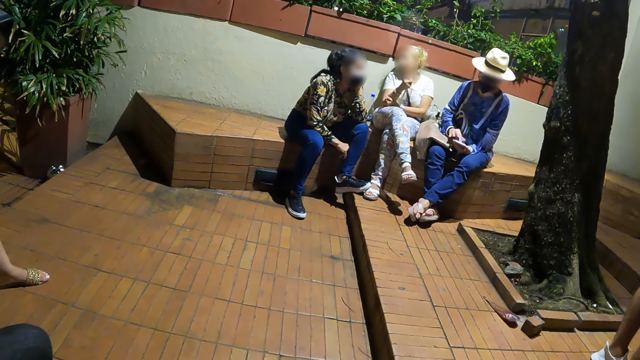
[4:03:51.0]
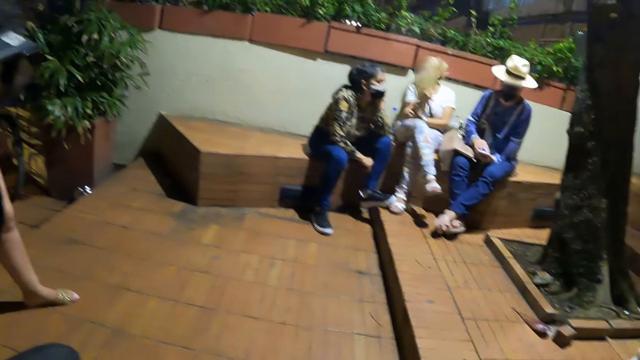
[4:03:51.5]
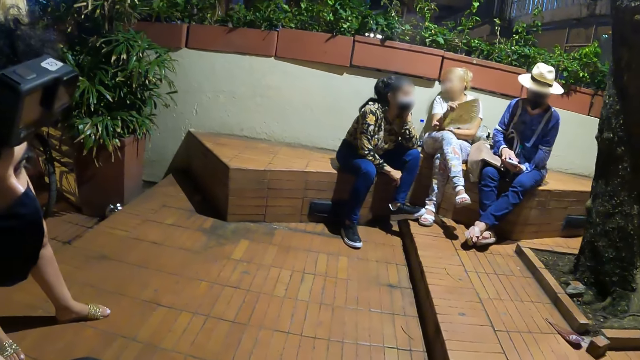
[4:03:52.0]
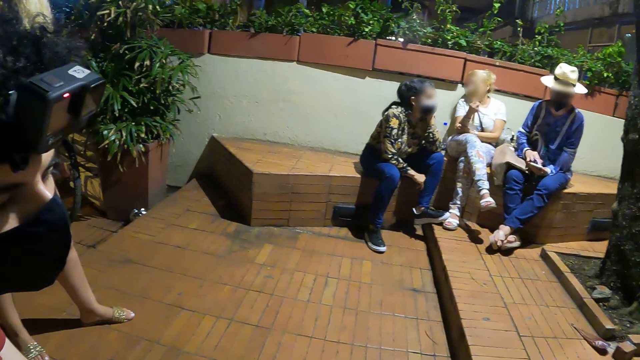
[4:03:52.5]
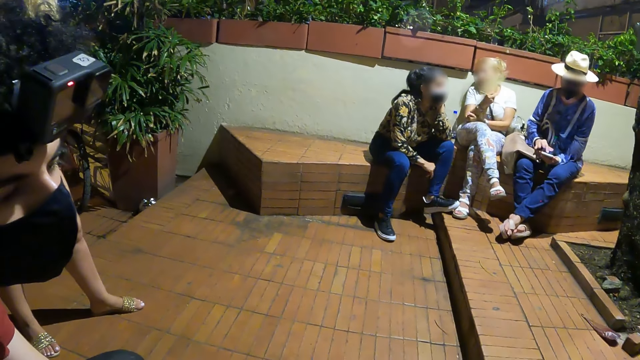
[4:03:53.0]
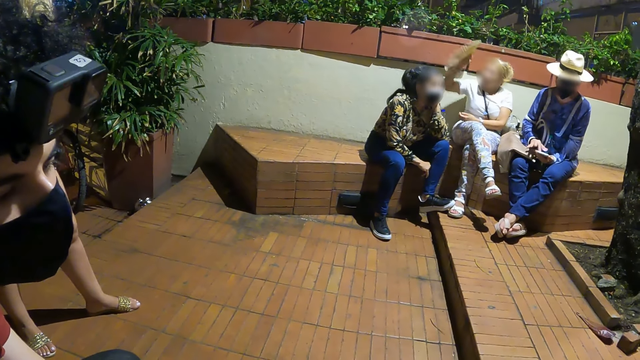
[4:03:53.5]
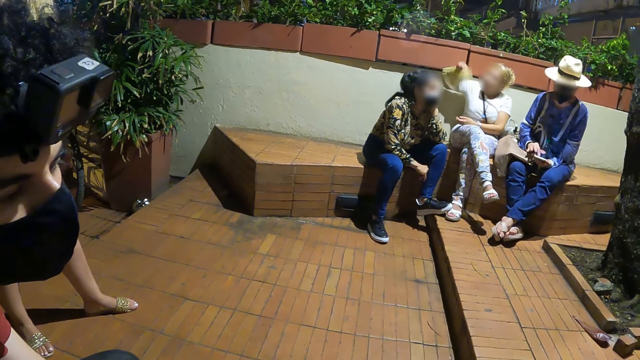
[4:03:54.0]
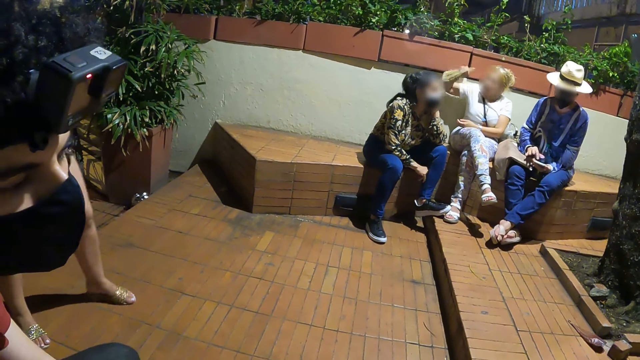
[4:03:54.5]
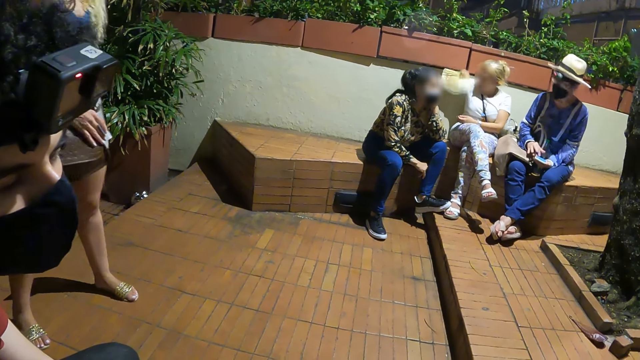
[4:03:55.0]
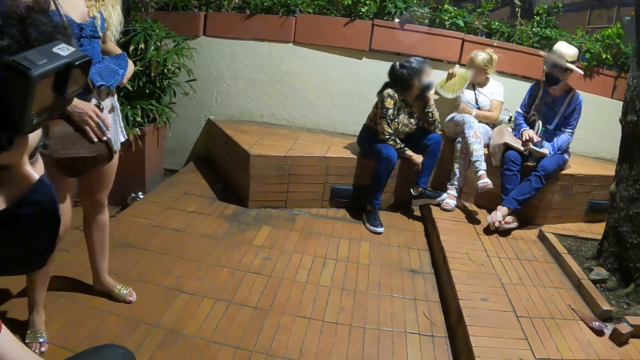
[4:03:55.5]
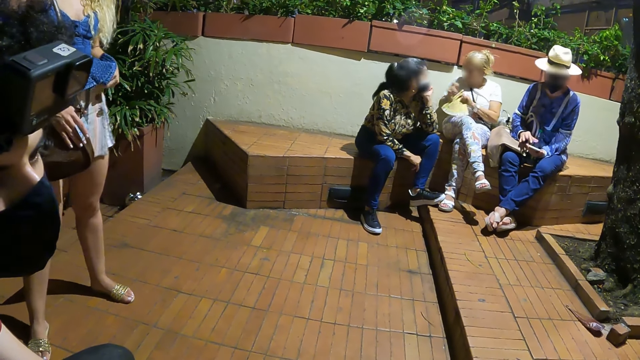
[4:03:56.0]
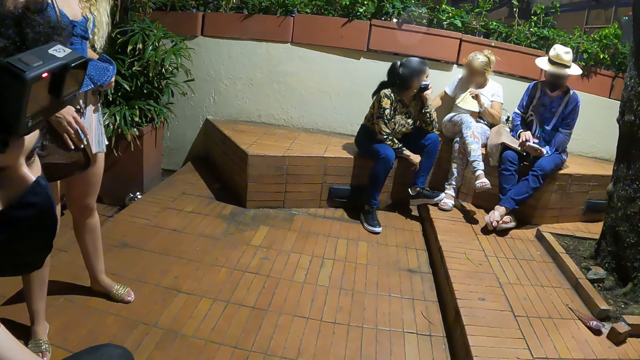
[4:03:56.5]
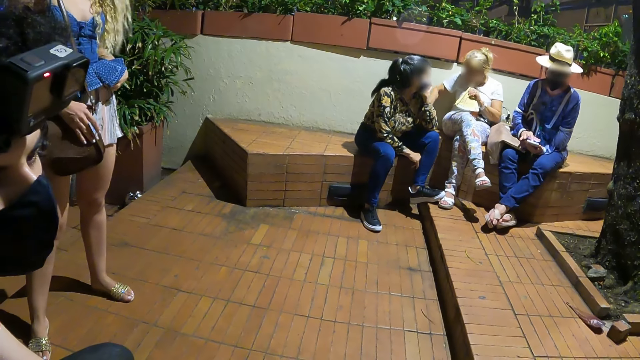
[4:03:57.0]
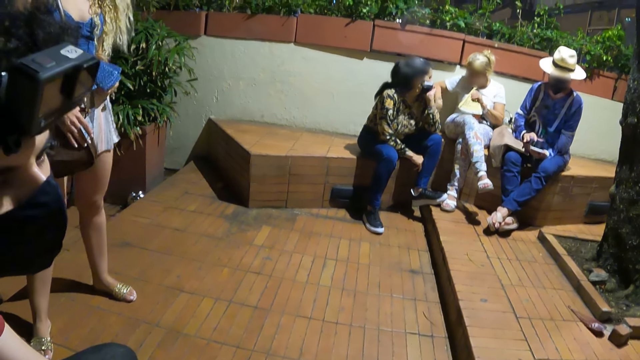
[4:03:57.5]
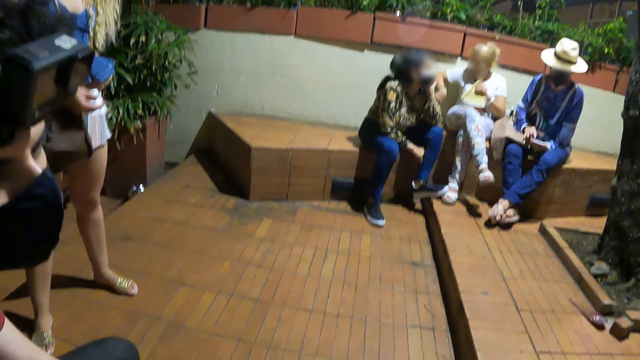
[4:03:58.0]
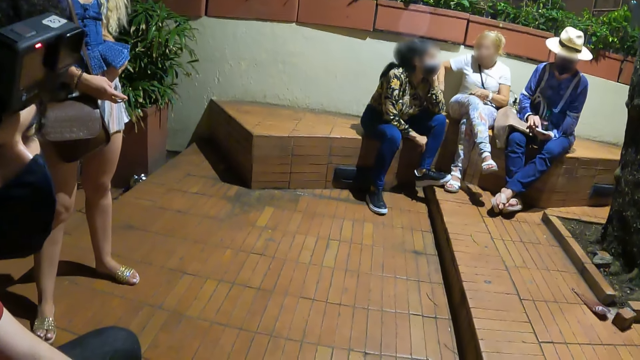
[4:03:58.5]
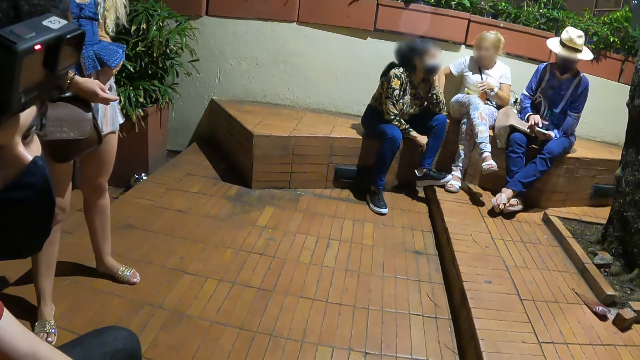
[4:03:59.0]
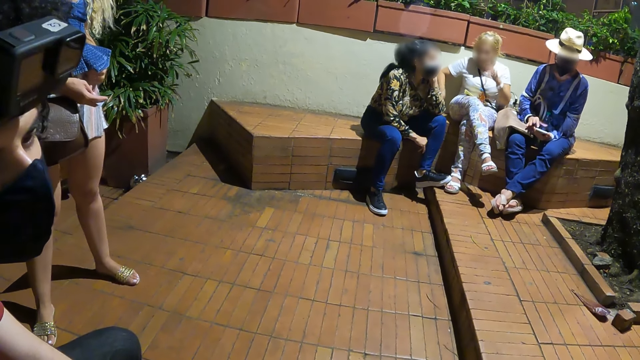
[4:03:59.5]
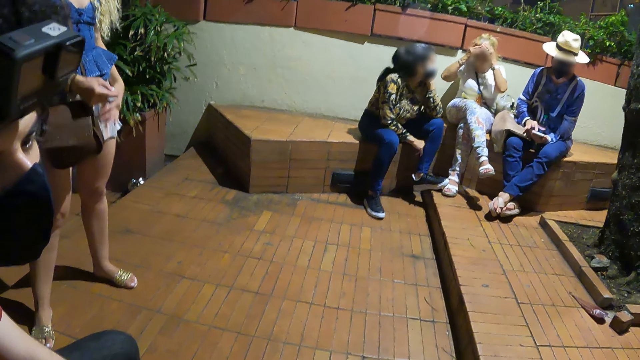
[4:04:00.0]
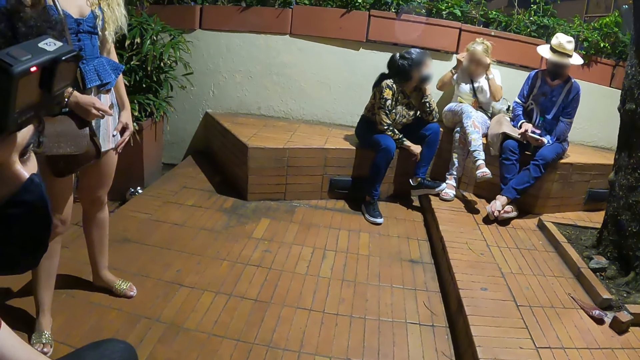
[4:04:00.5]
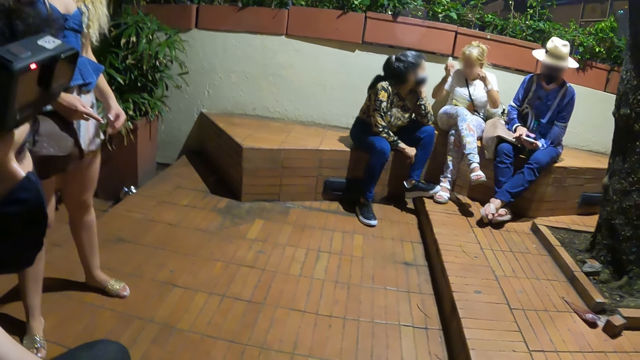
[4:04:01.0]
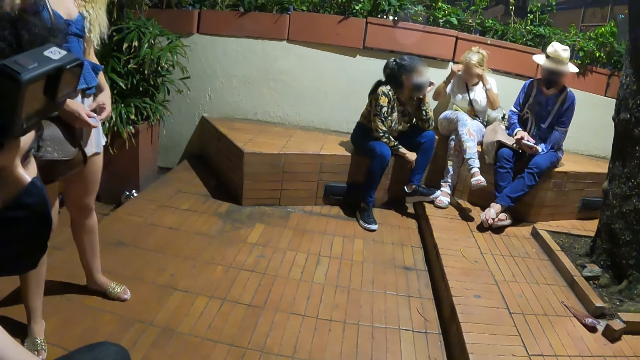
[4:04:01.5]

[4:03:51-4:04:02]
The camera wearer looks around.

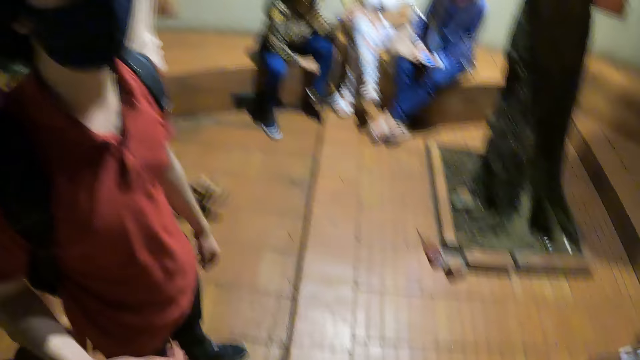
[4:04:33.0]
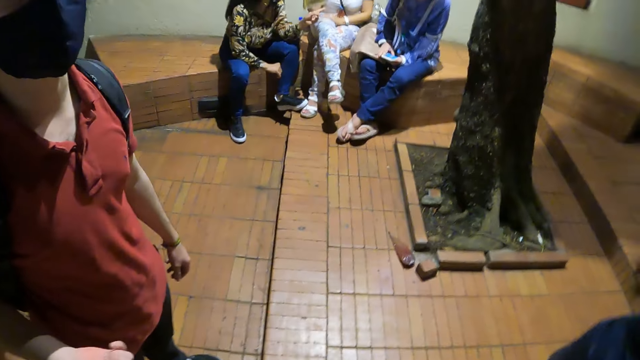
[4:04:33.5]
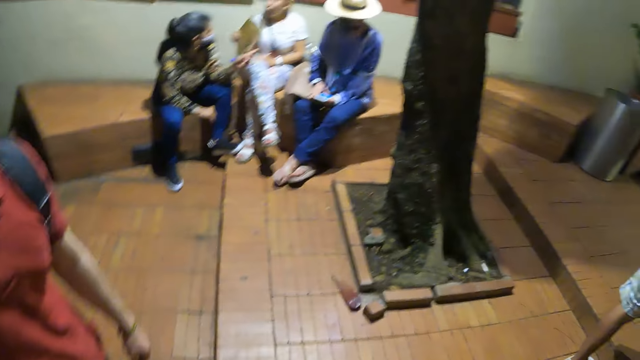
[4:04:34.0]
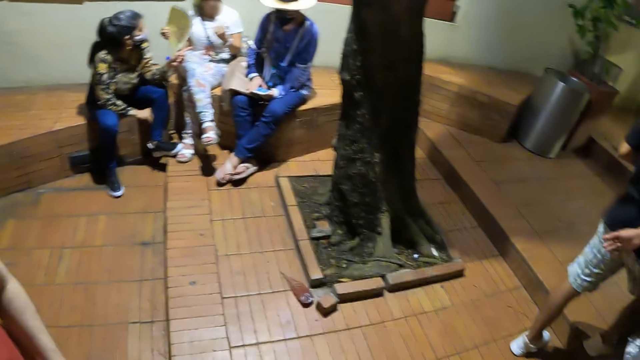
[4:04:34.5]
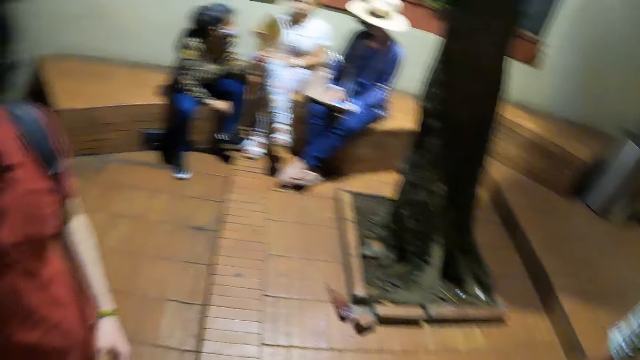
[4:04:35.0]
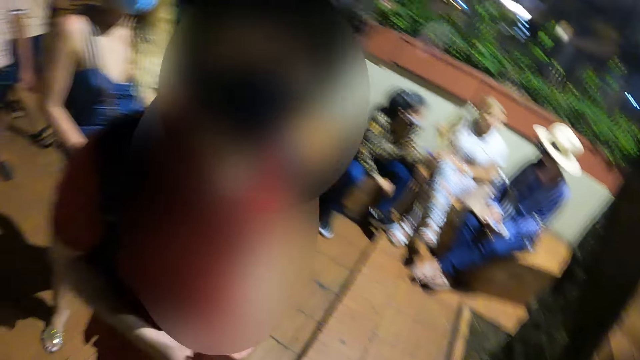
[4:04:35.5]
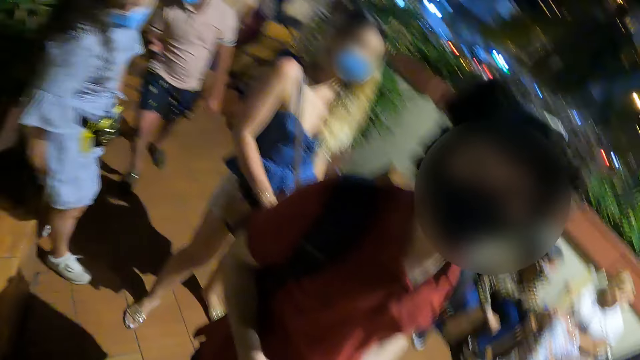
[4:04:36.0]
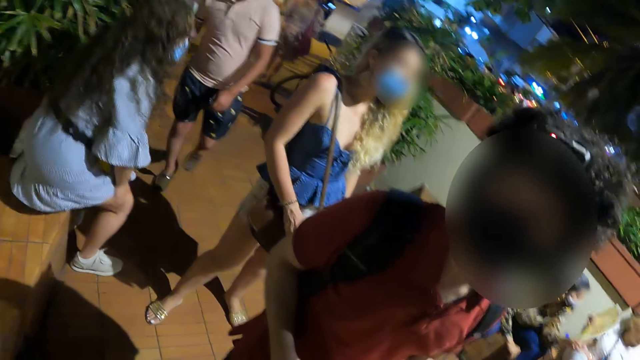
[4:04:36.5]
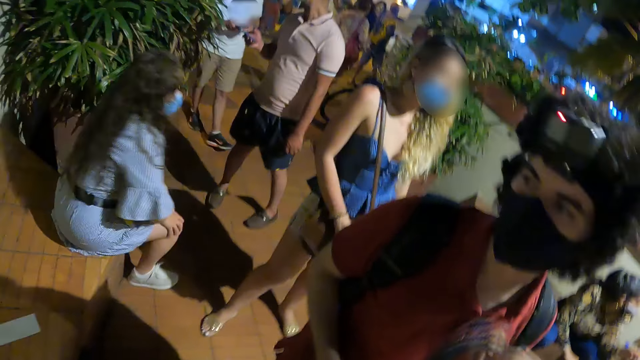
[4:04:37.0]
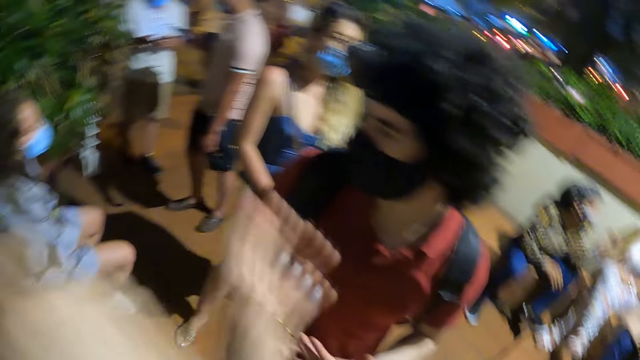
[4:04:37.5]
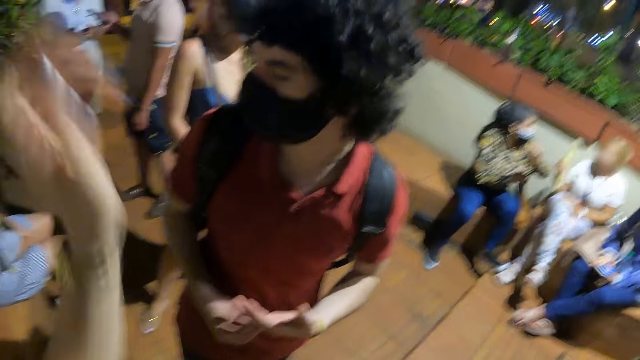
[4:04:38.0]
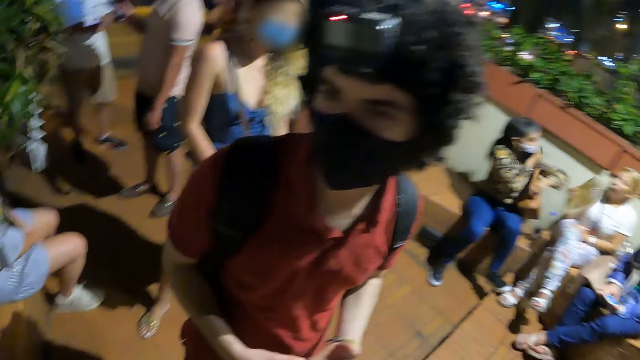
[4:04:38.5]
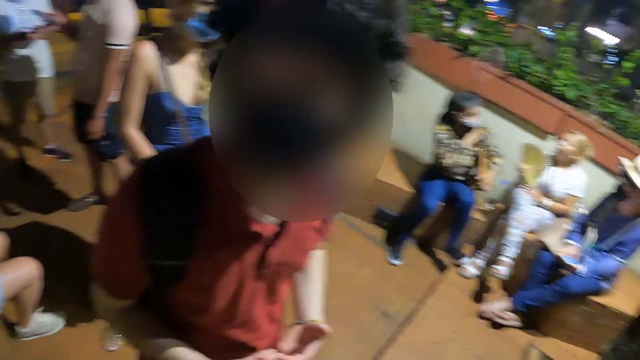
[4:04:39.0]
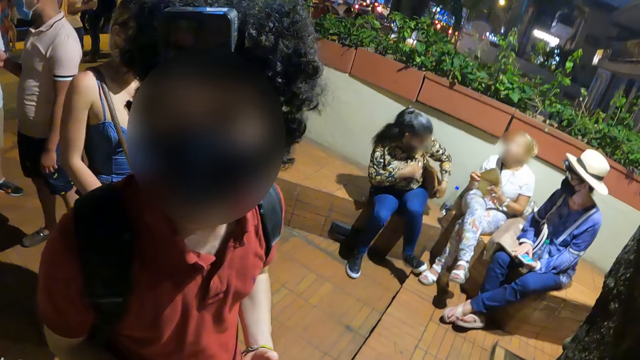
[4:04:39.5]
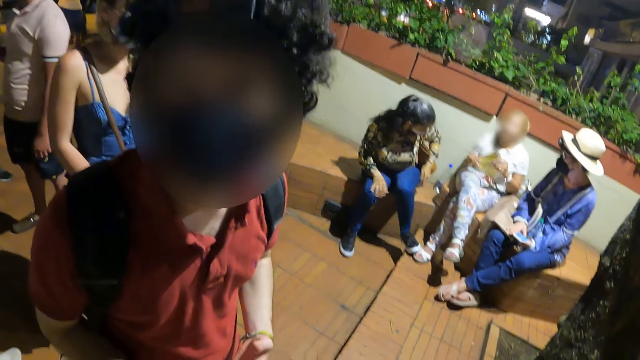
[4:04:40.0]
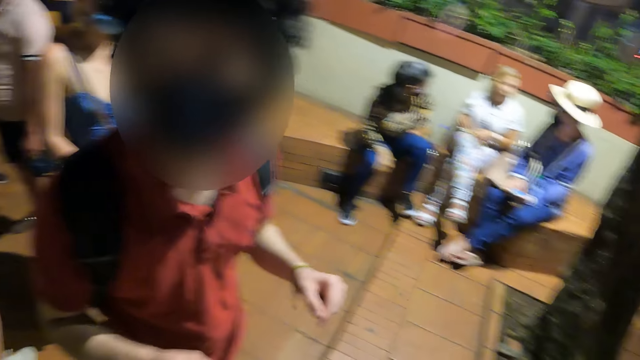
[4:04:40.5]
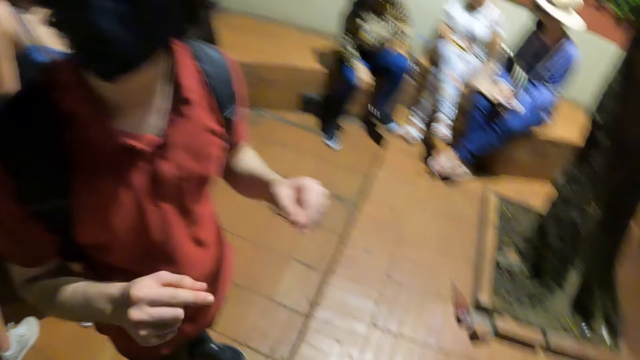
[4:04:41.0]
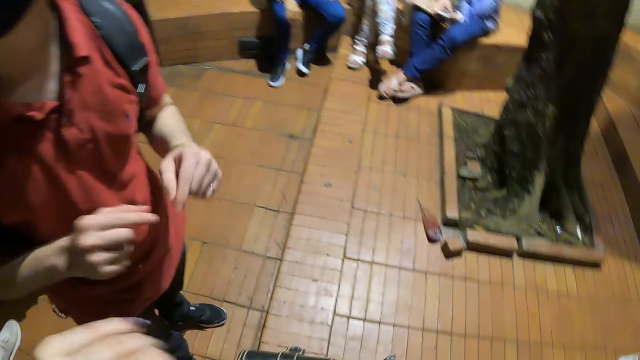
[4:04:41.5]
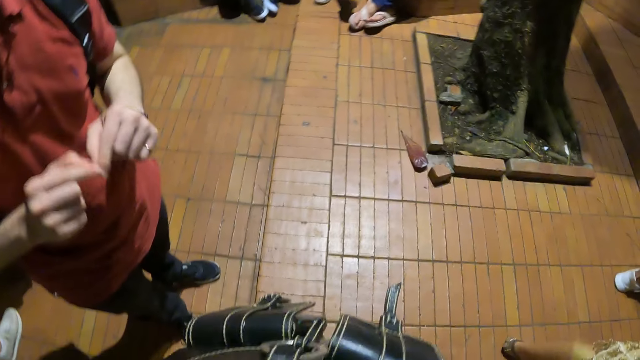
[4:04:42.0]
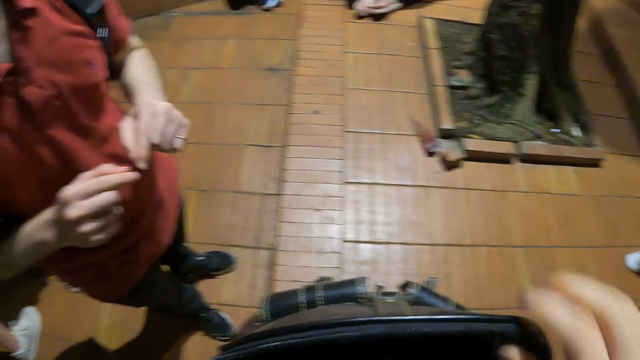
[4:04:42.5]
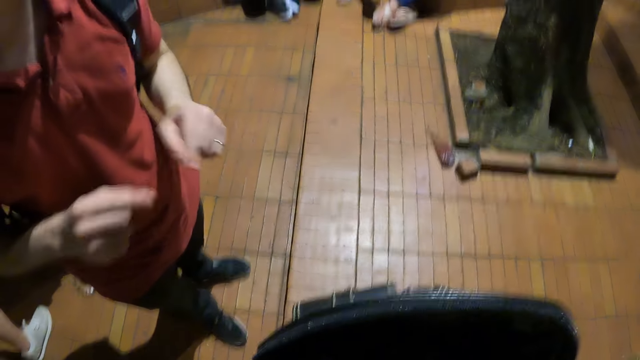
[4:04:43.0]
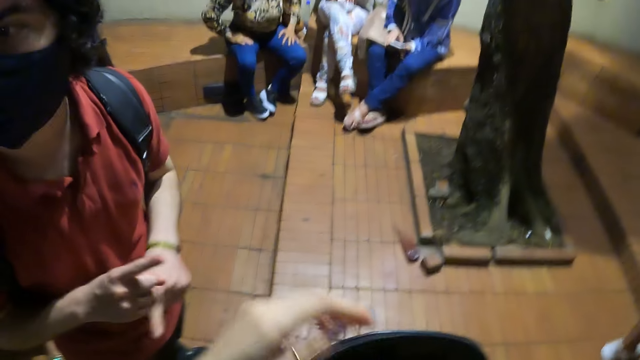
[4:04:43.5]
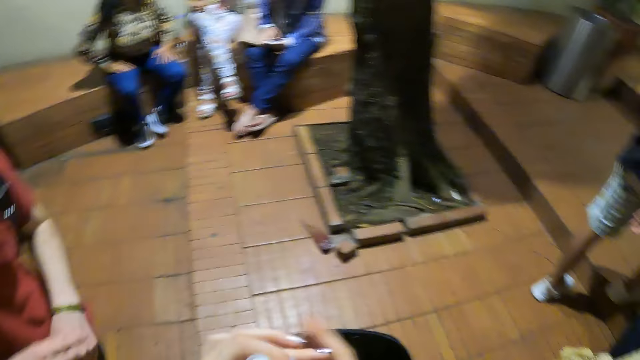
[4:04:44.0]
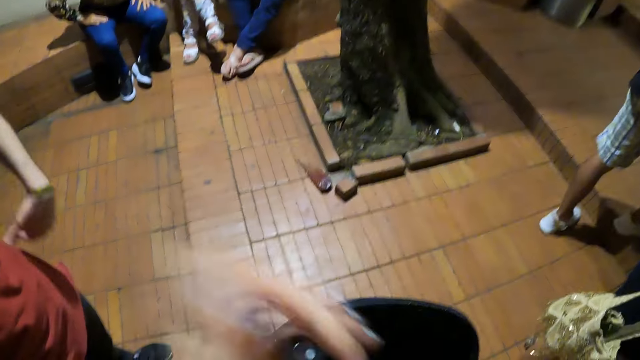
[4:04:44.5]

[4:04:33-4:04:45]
A man stands. The camera wearer looks around. They interact with the man. They open the bag. They hold the bag.
